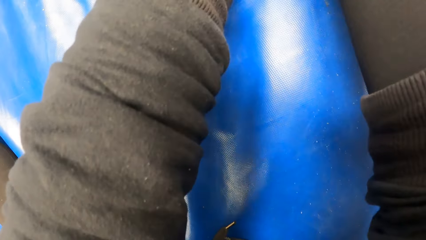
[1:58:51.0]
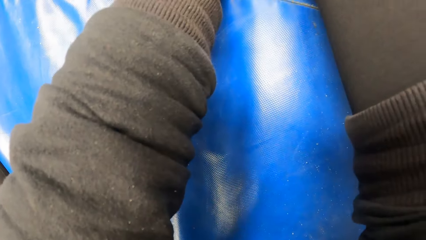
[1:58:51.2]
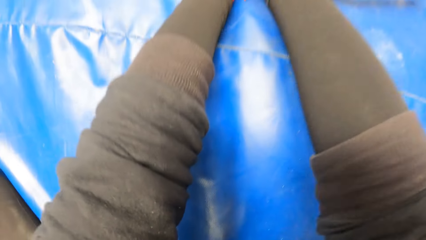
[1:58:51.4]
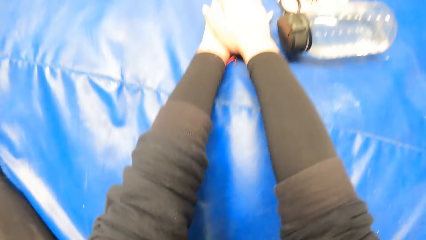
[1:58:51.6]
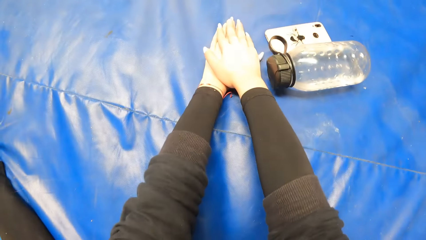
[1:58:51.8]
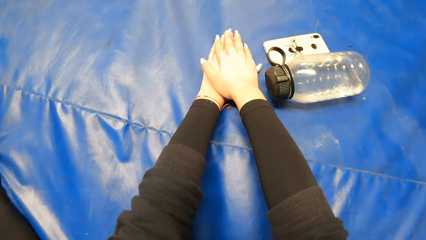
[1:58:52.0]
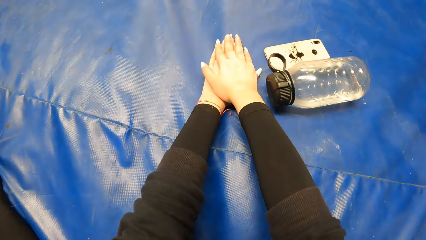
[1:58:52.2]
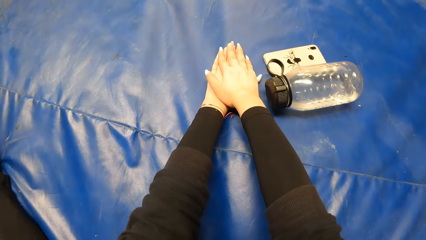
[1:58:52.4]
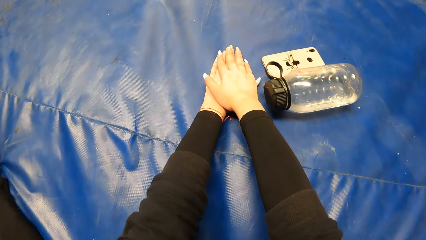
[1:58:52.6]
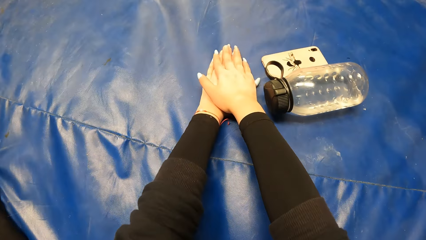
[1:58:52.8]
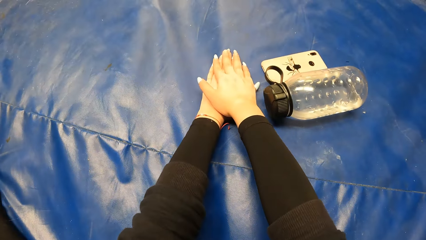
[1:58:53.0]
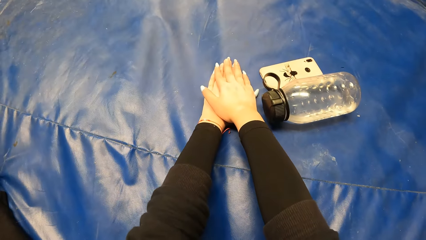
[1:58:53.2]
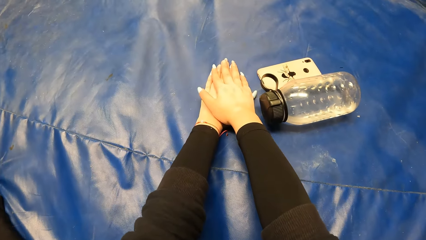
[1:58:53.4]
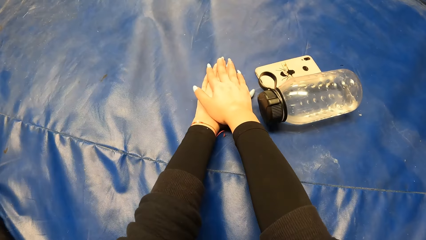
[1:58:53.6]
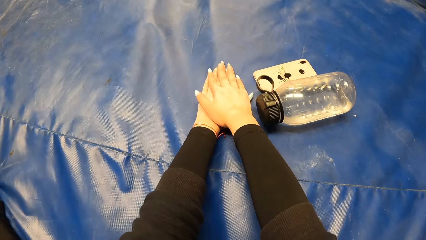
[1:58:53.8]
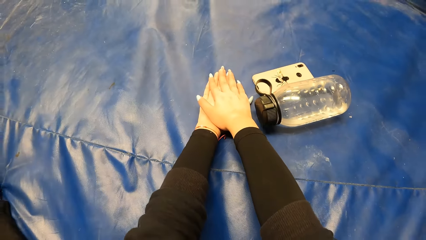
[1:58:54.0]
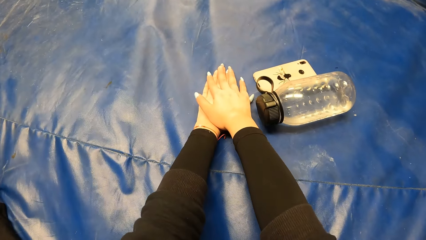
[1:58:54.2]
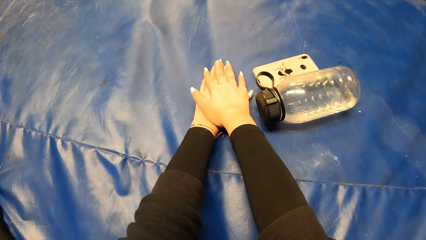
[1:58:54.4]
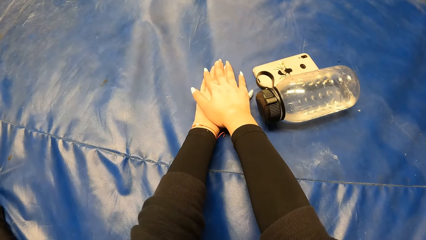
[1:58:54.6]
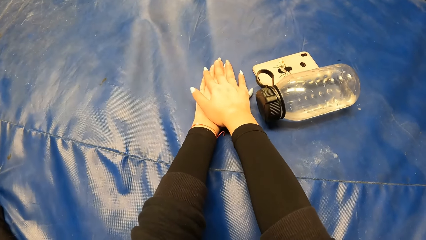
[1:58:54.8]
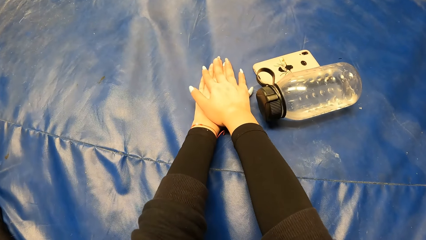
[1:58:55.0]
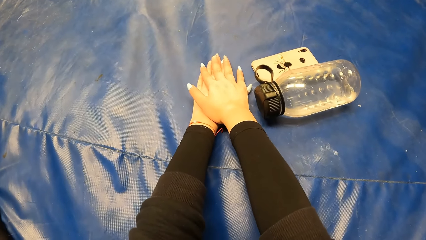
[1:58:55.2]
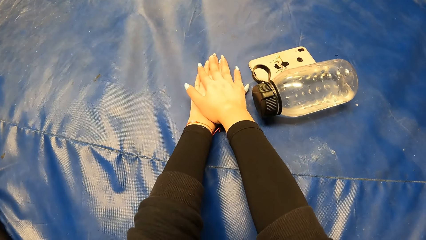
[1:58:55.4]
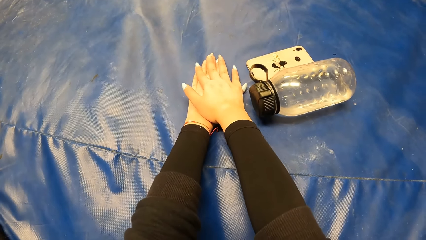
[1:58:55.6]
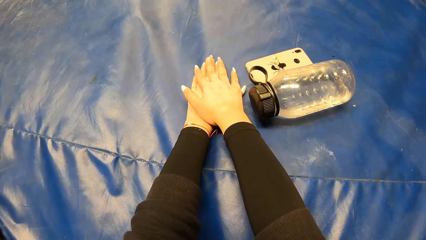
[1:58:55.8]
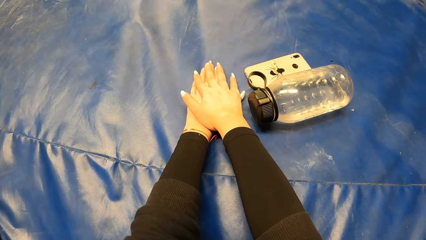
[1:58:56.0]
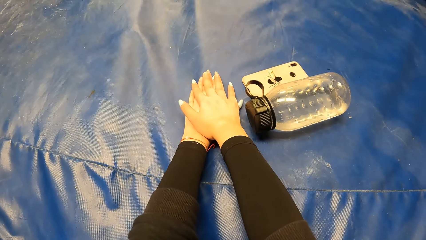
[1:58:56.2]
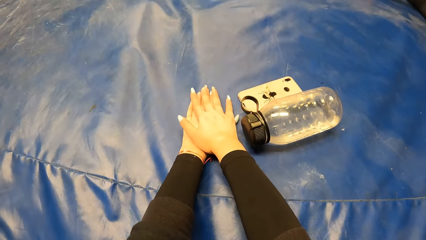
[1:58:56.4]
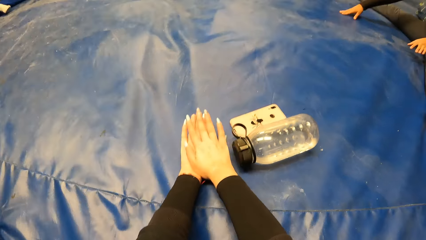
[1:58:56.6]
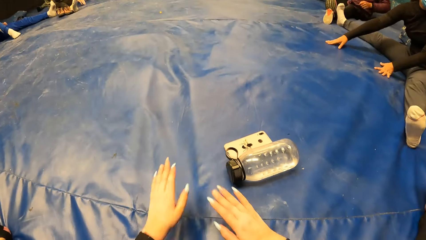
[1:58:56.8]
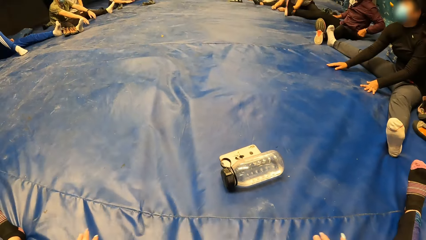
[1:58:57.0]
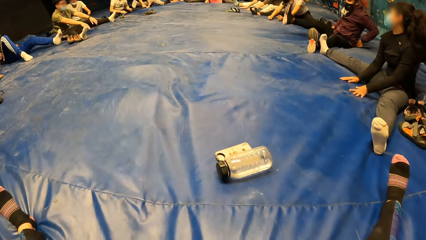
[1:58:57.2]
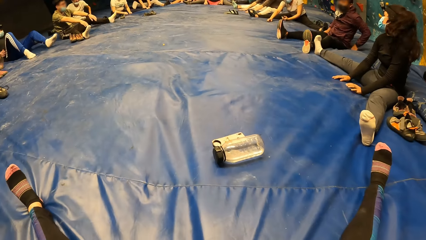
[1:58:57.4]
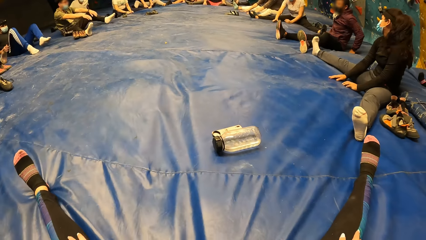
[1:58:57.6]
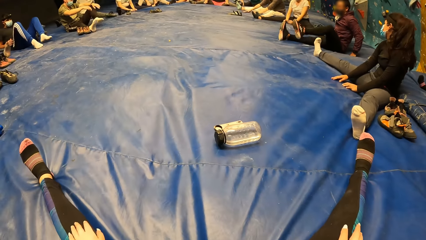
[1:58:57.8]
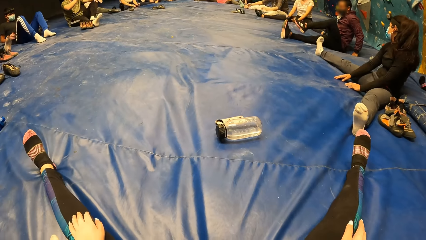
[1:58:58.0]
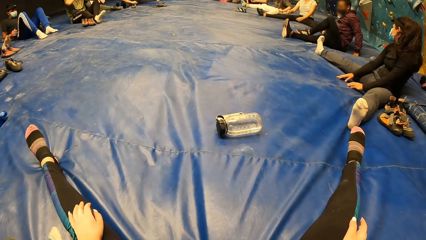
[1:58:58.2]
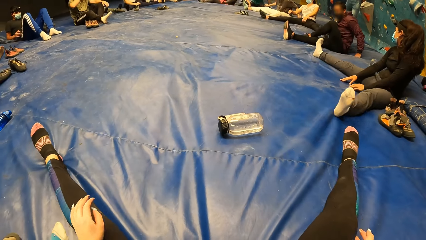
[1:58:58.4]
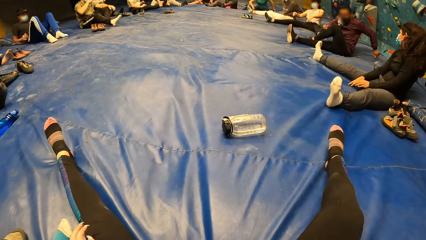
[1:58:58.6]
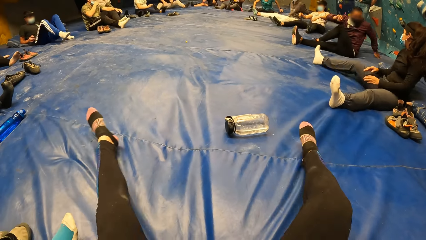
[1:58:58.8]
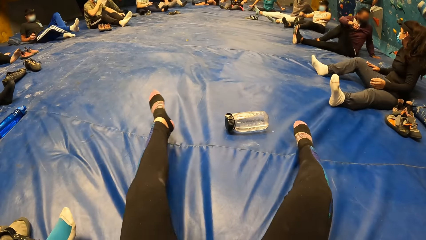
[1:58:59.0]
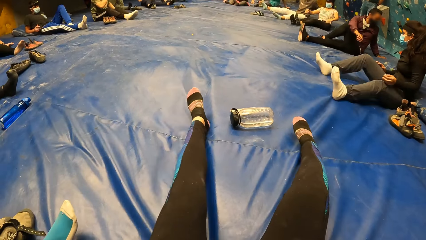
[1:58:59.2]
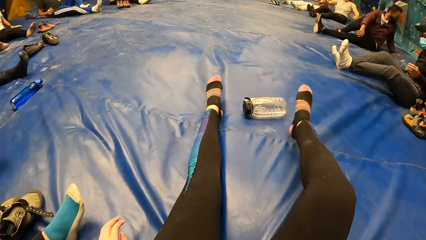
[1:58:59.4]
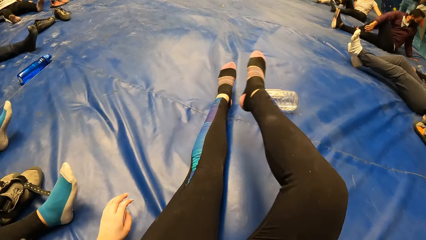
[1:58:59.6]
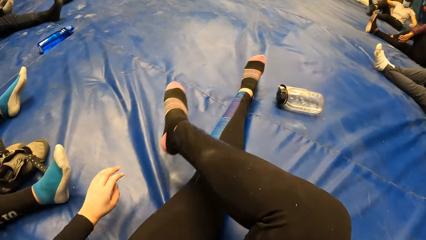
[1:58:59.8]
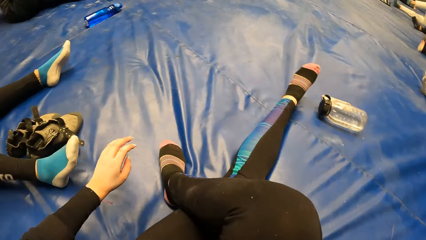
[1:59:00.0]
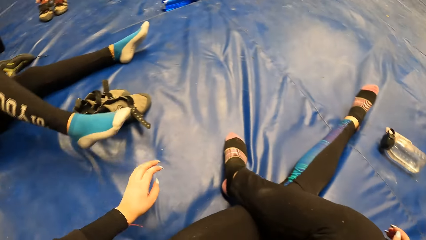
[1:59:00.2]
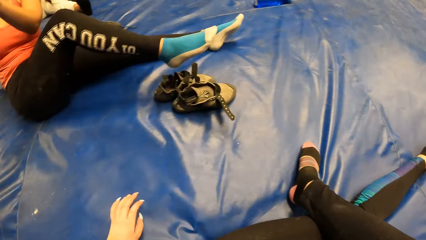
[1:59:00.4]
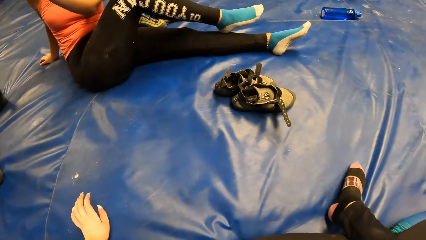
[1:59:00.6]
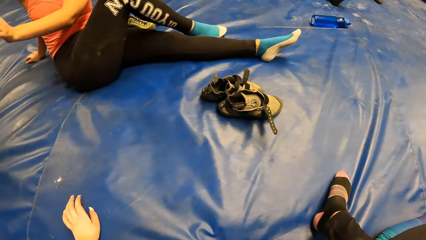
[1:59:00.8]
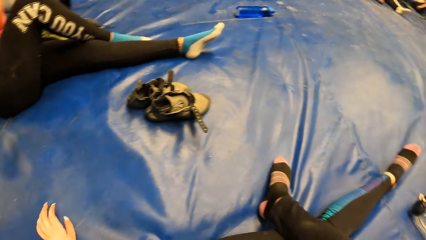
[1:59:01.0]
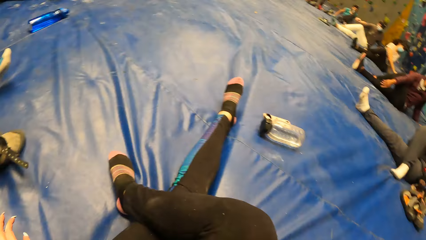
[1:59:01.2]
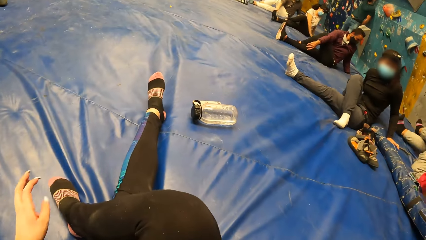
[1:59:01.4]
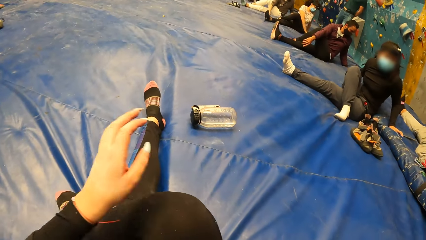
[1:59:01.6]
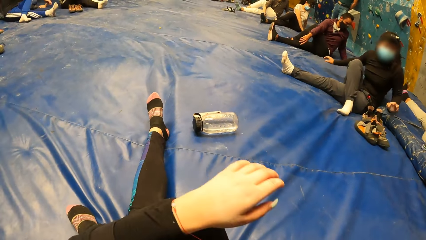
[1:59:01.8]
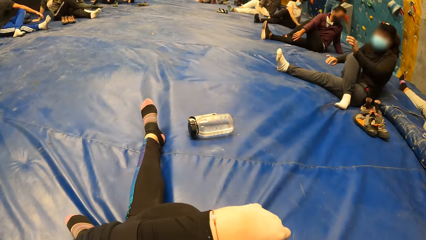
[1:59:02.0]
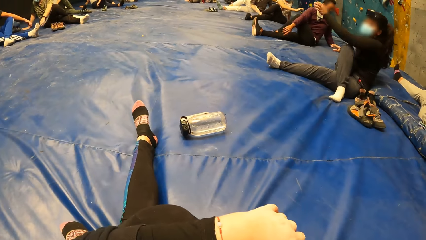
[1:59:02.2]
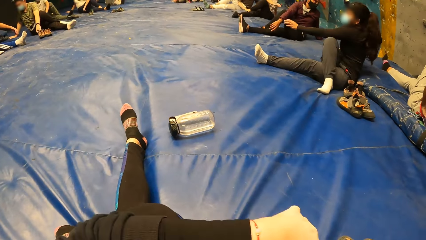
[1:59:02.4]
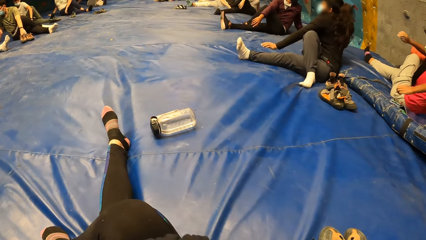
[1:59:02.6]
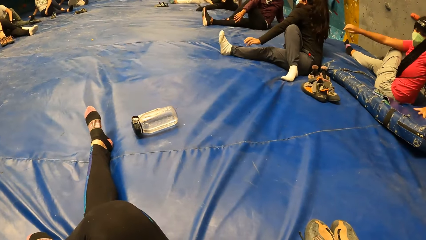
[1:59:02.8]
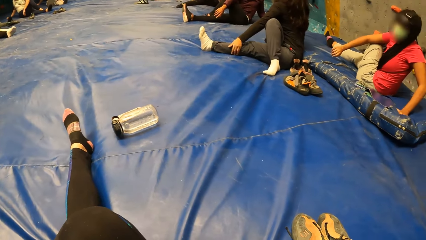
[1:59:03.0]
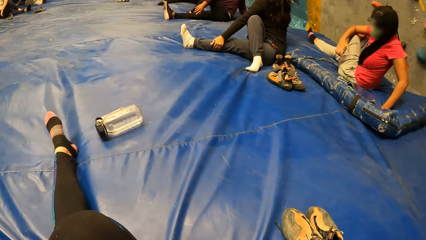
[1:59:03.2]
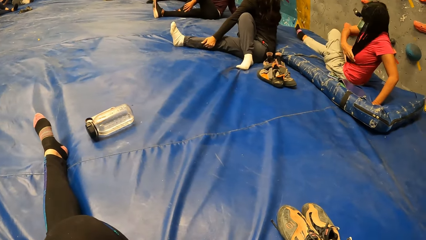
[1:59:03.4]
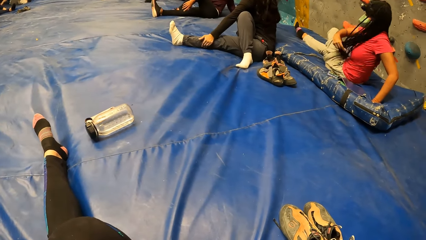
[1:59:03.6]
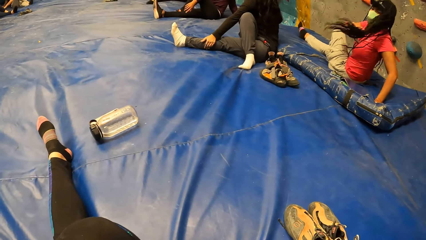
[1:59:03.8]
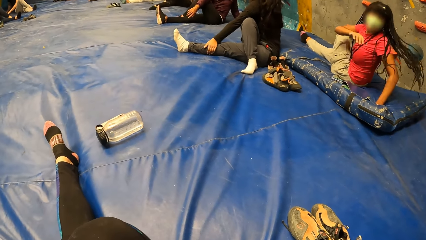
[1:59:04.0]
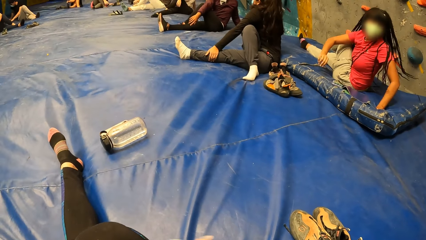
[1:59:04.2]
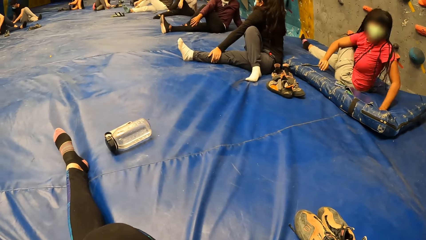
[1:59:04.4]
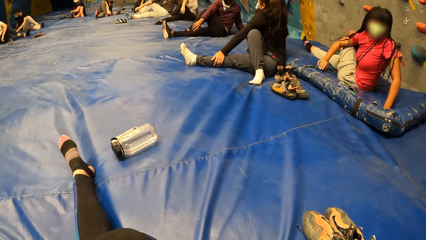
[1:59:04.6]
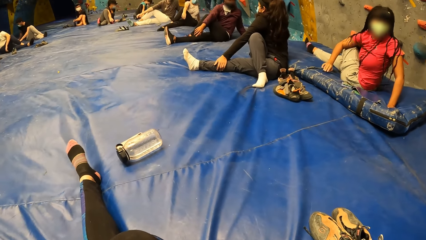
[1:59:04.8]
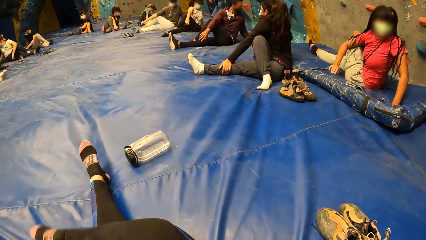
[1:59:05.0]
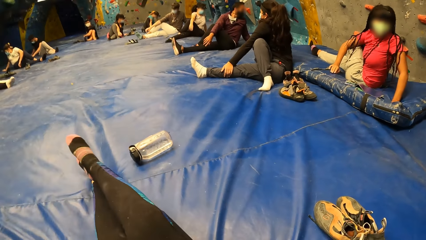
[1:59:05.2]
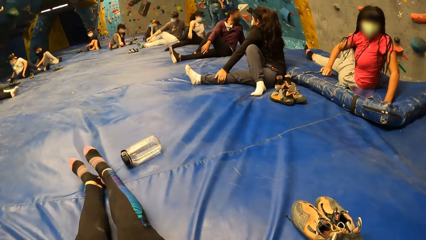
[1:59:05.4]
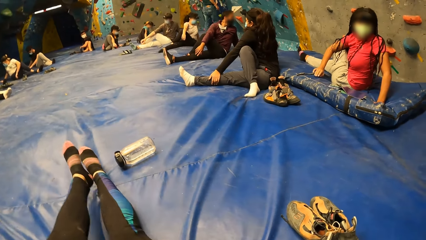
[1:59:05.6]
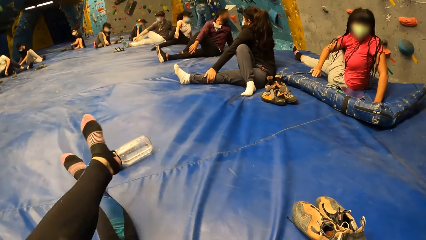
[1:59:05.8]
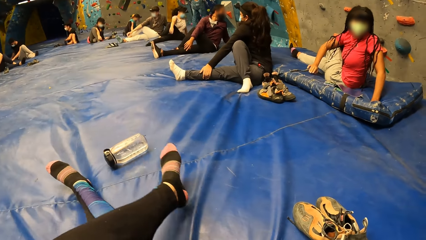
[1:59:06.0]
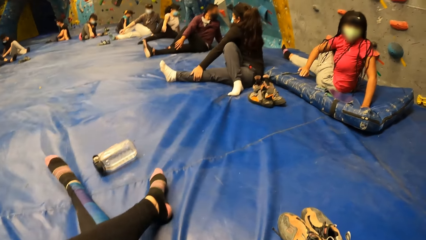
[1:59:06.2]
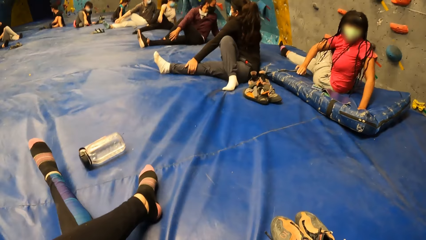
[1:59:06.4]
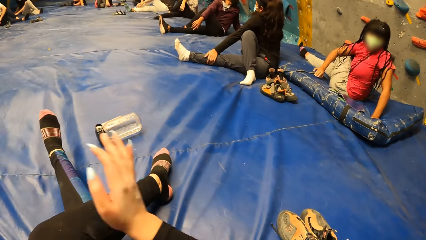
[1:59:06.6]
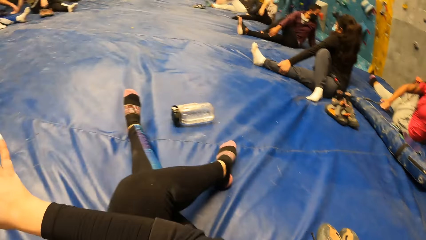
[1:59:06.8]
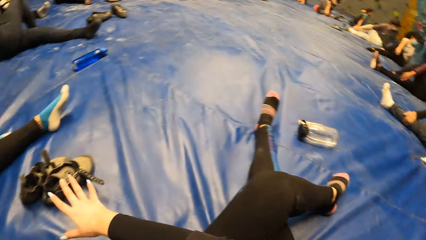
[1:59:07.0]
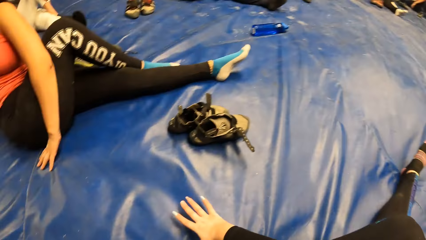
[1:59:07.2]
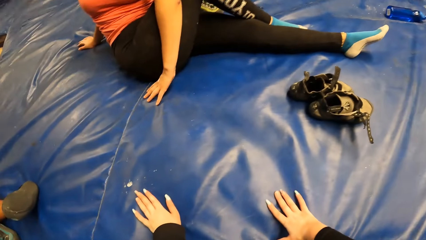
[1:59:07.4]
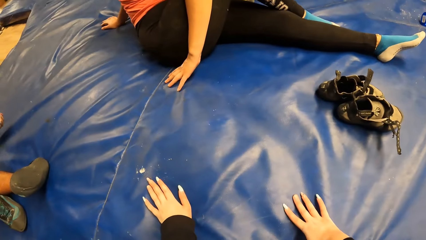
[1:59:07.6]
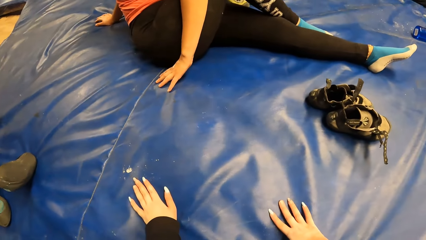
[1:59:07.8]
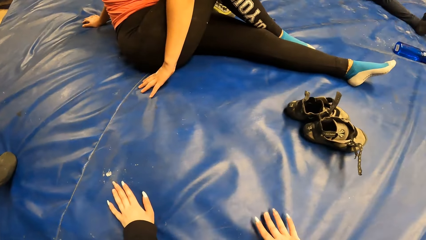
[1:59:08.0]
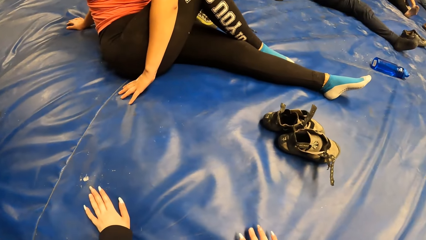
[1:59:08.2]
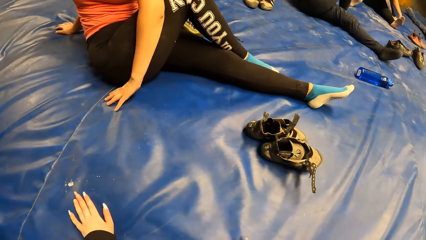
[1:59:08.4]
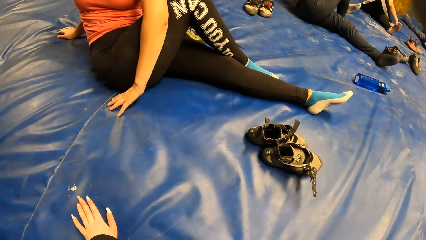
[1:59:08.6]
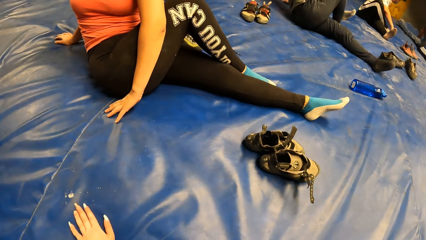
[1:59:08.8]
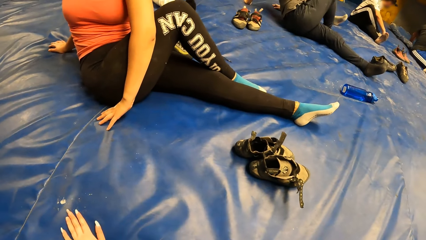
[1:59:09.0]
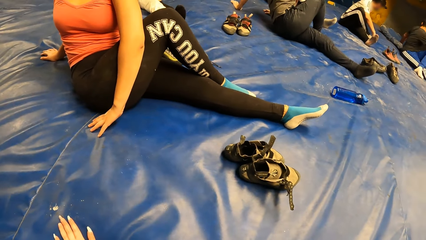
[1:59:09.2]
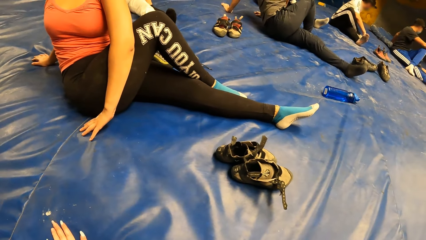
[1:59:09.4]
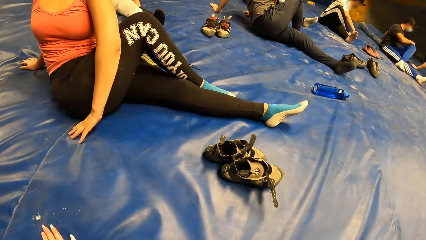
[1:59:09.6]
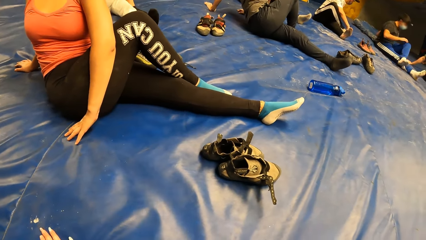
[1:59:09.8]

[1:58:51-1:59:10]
The camera wearer exercises. She places both hands onto her knees. She crosses her right leg over her left leg. She exercises. She places her left hand across her right leg. A lady places her left hand across her right leg. Another lady places her left hand across her right leg. The other lady flips her hair backwards with her right hand. The camera wearer looks around. She stretches out her right leg forward. She crosses her left leg over her right leg. She places her right hand across her left leg. She places both arms onto the crash pad. She exercises.
